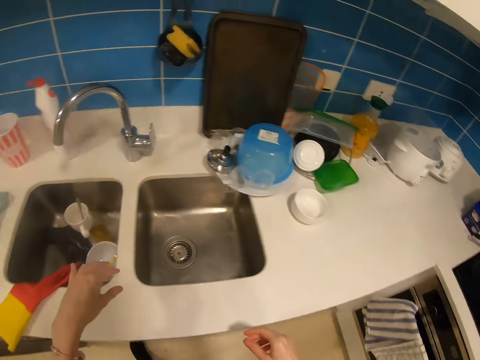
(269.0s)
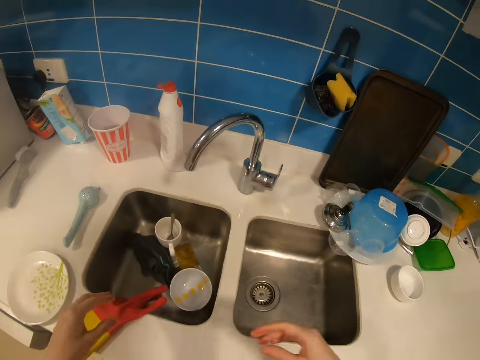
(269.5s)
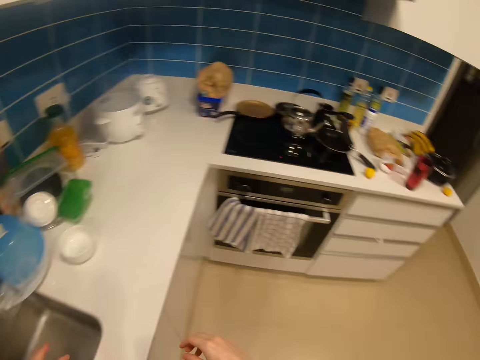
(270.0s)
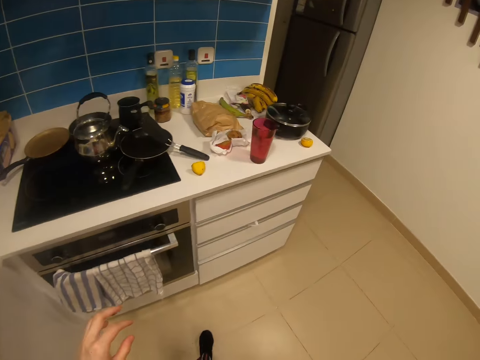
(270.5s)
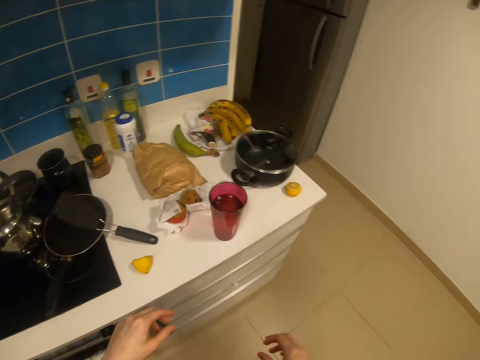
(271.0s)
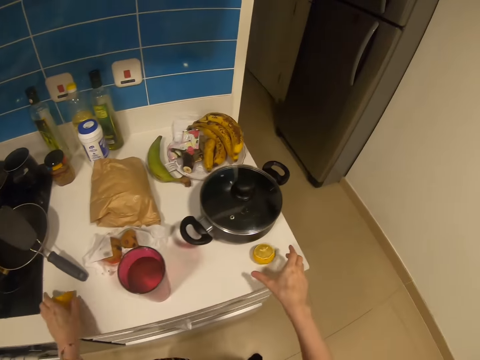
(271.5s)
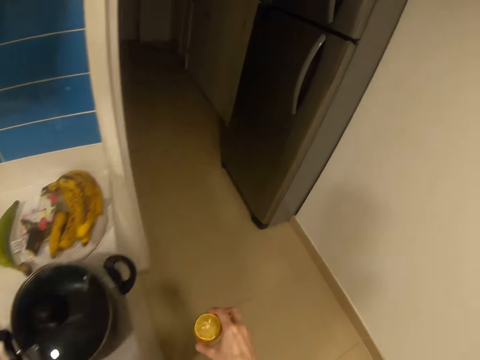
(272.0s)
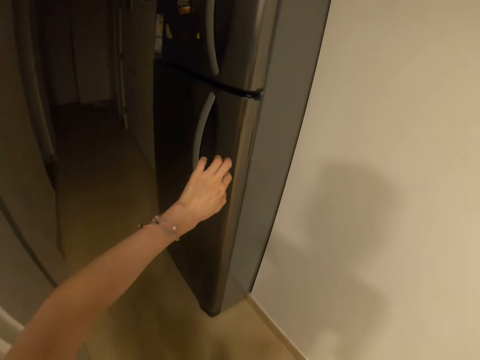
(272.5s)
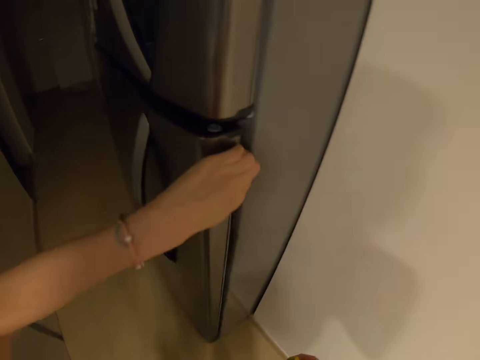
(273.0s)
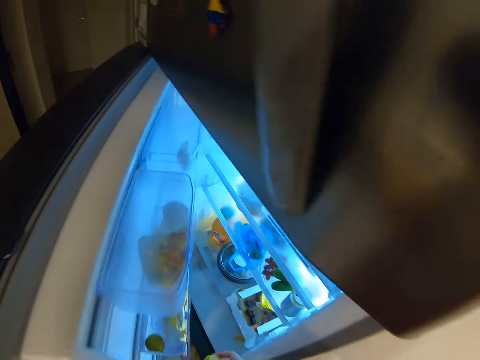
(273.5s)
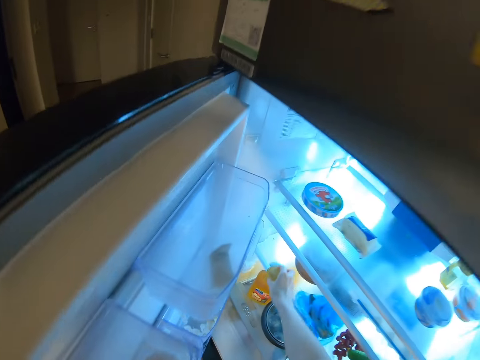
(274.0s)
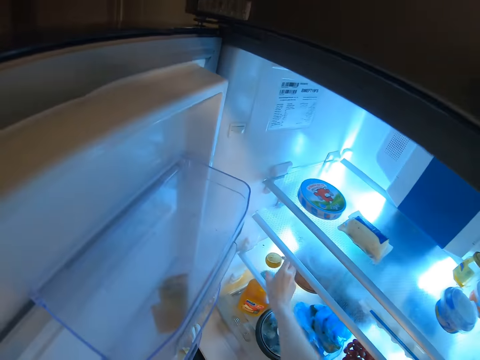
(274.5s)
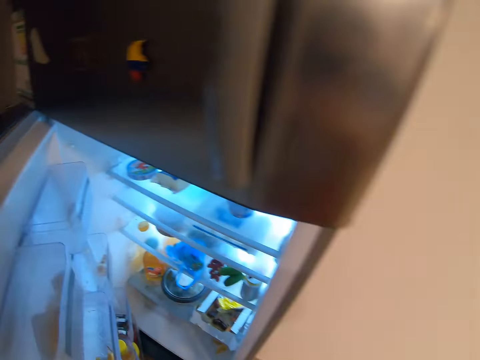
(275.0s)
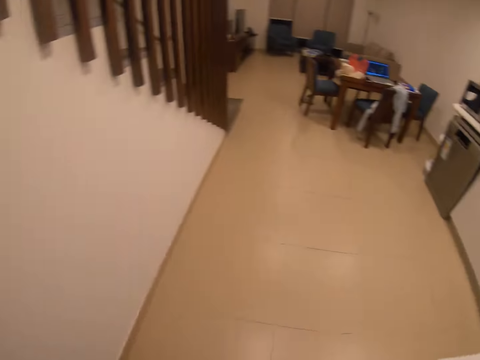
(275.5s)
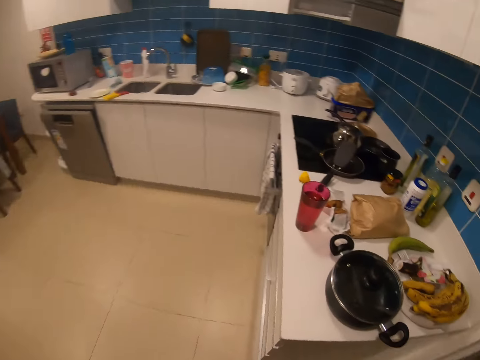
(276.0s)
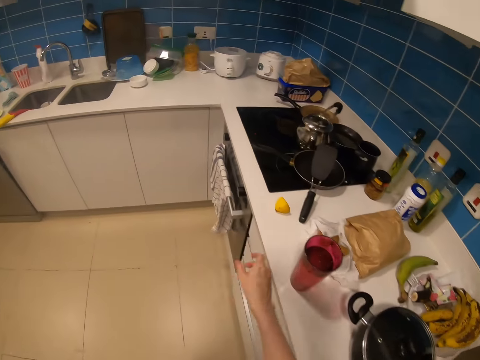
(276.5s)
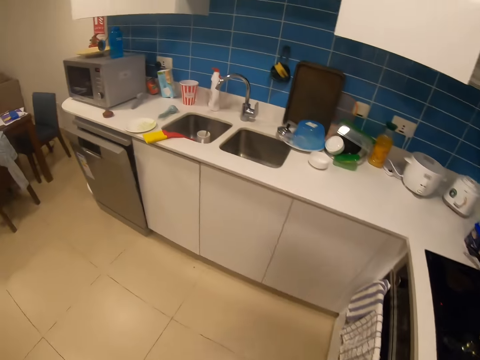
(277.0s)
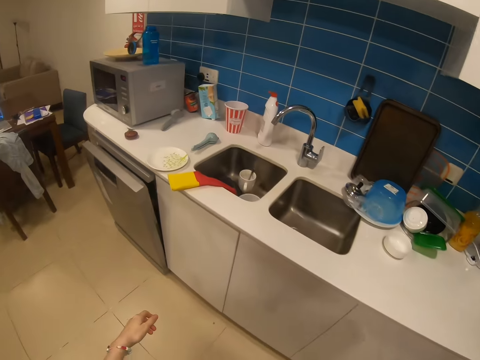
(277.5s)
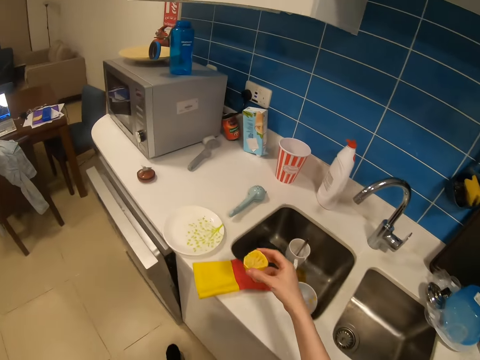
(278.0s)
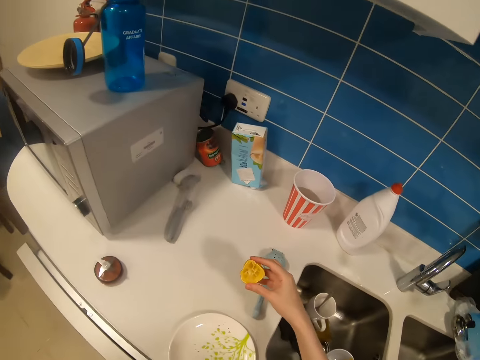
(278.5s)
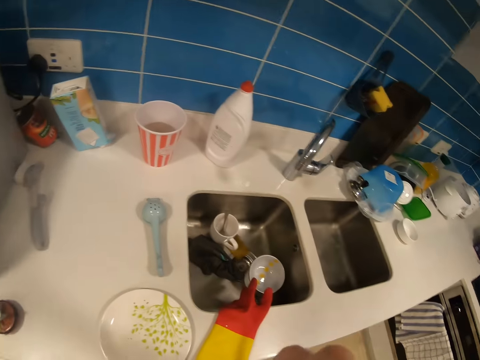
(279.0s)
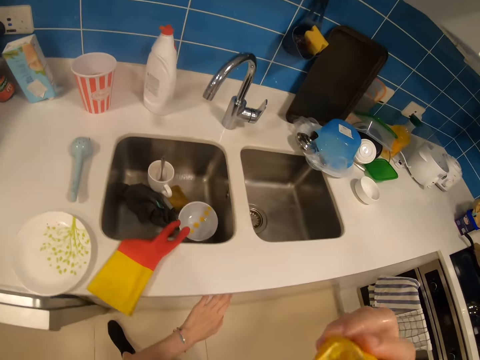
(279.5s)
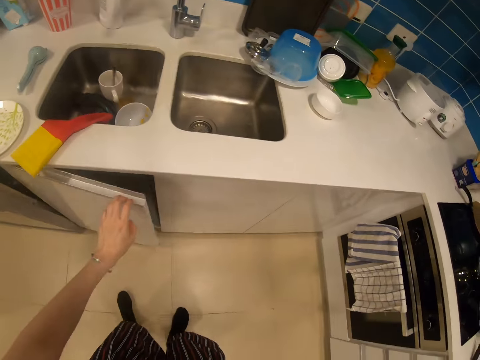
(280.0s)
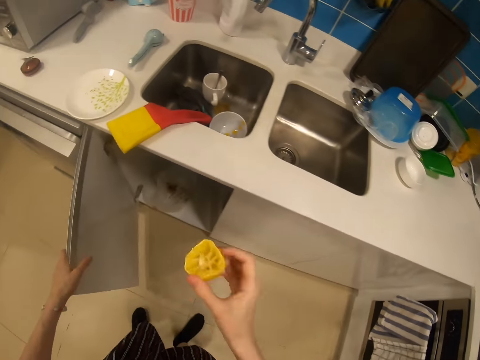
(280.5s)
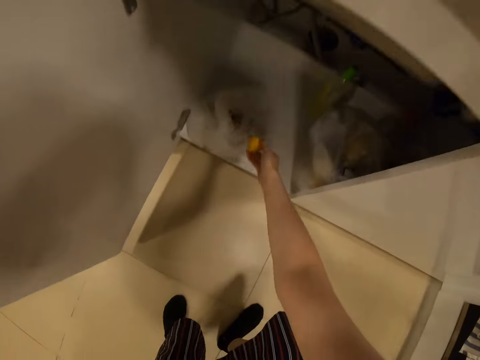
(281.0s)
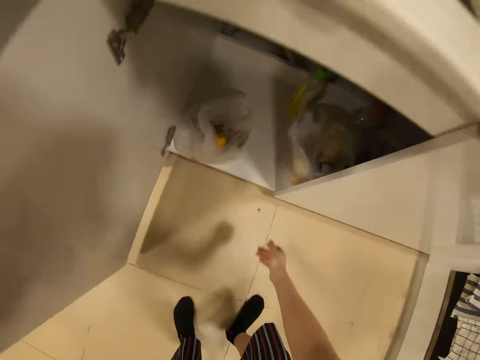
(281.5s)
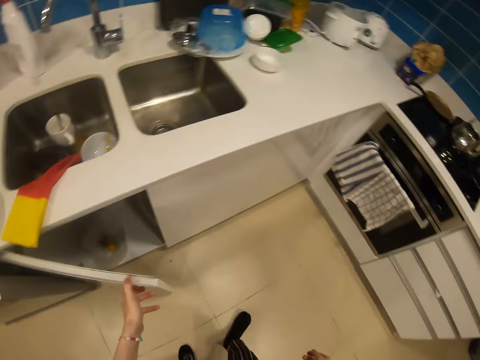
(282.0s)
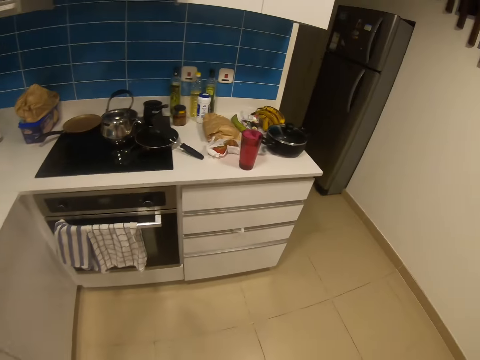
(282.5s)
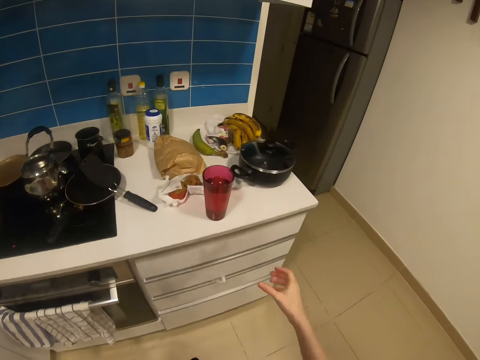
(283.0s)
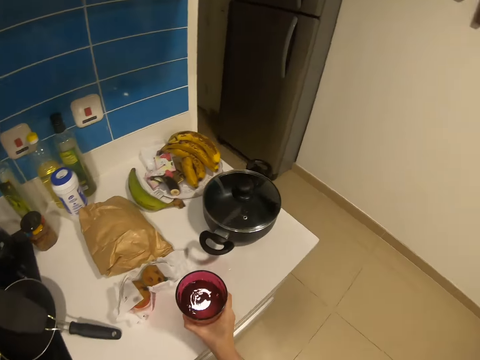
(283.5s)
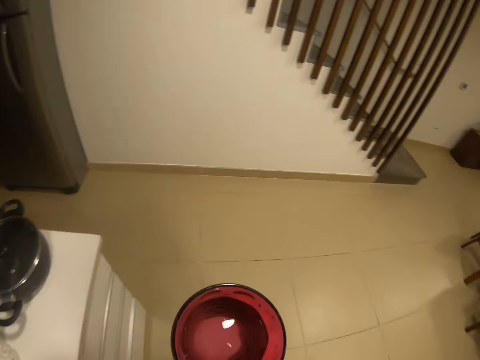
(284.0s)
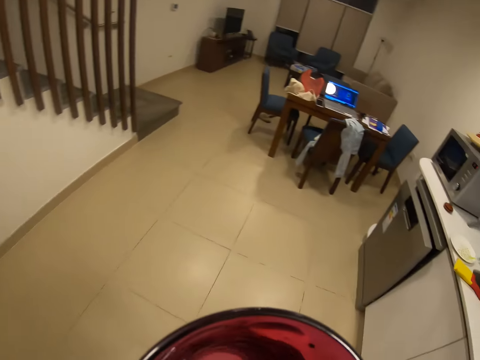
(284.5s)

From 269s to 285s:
The camera wearer walks in the kitchen. They pick up a lime. They open a fridge. They put the lime in the fridge. They close the fridge. They walk in the kitchen. They pick up the squeezed fruit. They walk in the kitchen. They eat the fruit. They open a cabinet. They drop the lime in a bin. They walk in the kitchen. They pick up a cup.

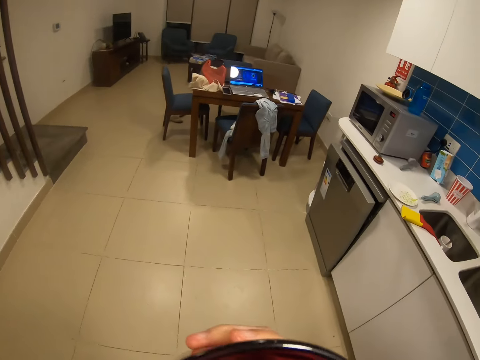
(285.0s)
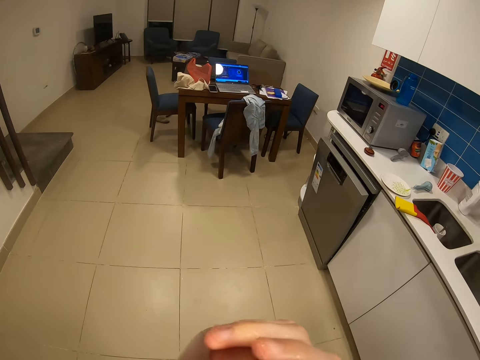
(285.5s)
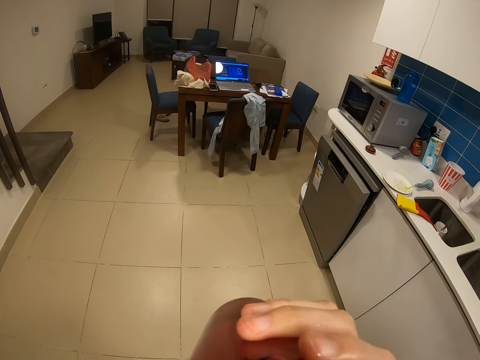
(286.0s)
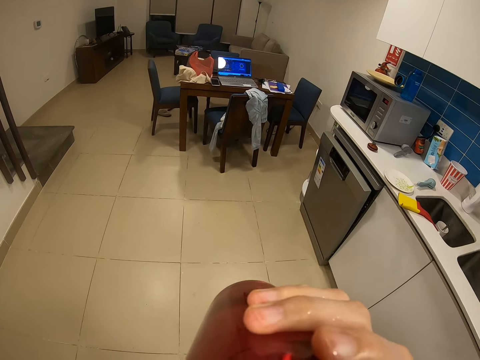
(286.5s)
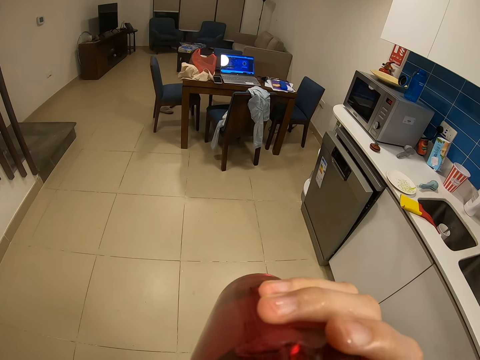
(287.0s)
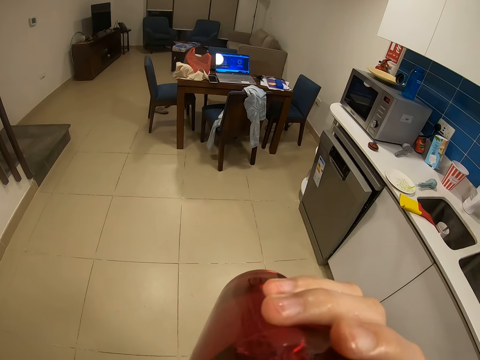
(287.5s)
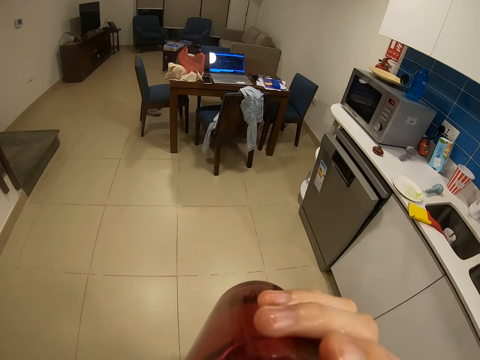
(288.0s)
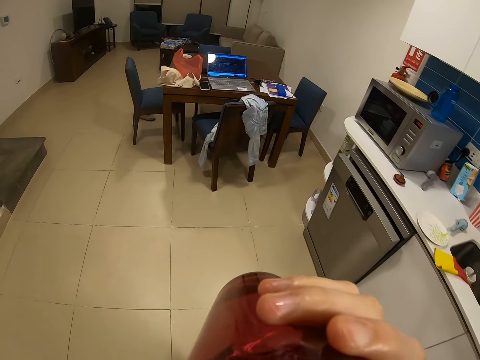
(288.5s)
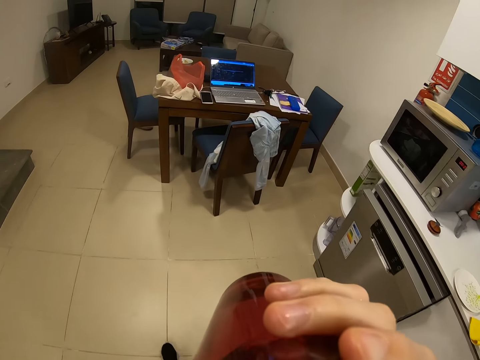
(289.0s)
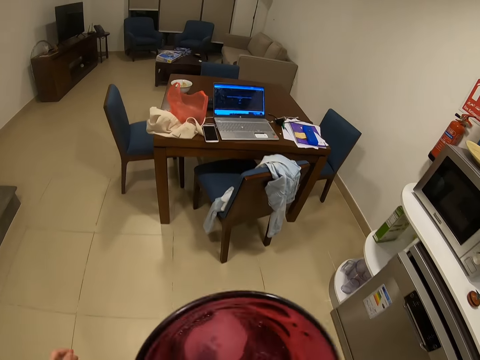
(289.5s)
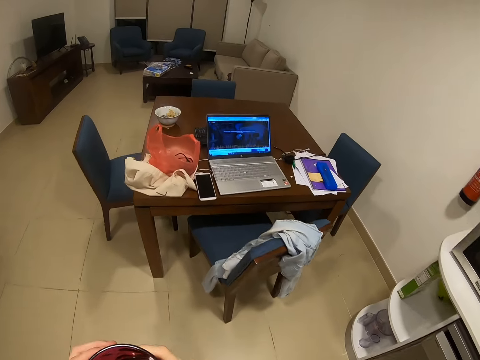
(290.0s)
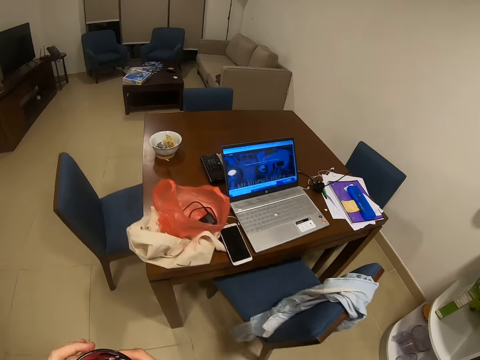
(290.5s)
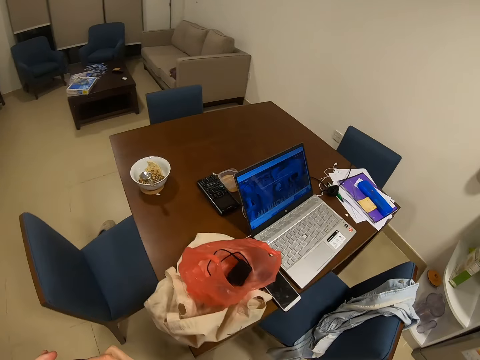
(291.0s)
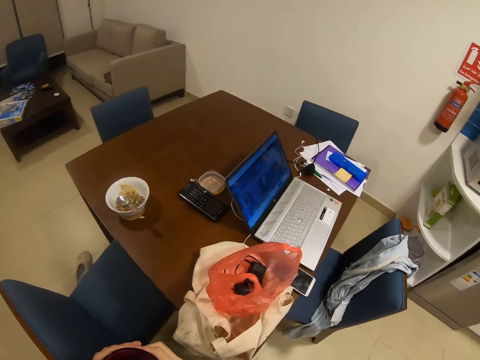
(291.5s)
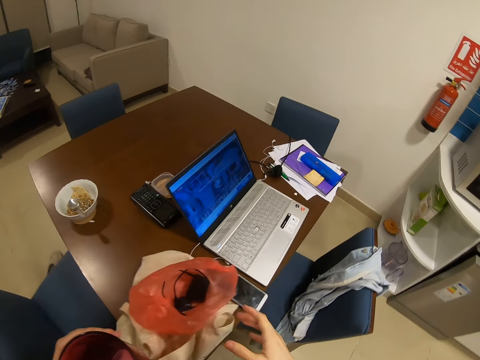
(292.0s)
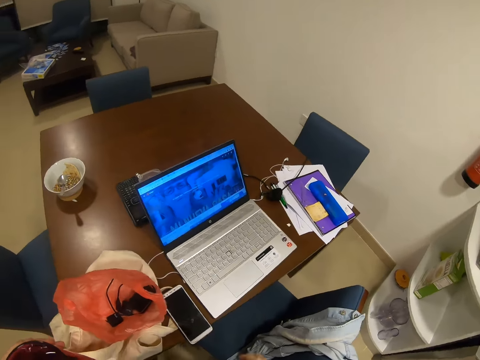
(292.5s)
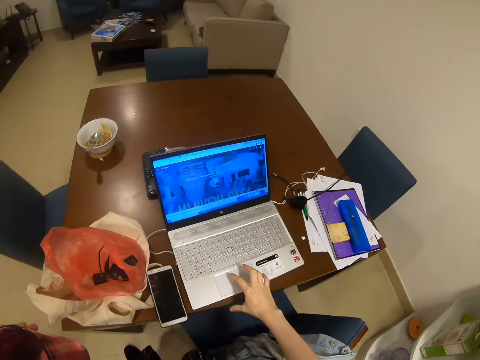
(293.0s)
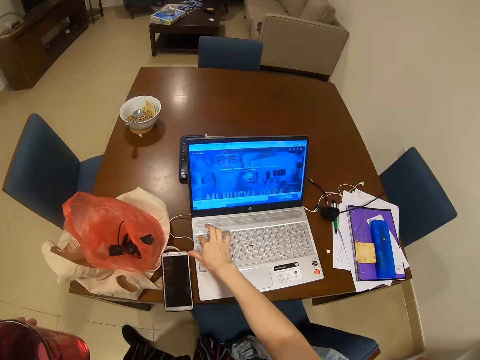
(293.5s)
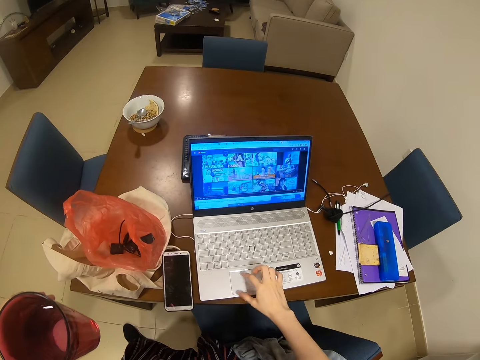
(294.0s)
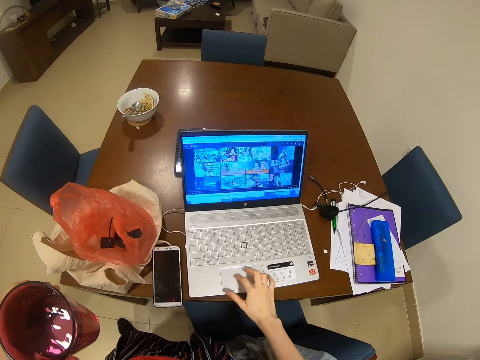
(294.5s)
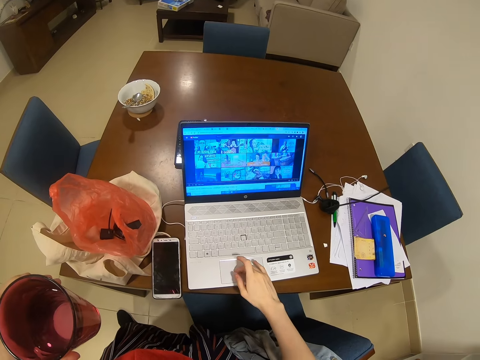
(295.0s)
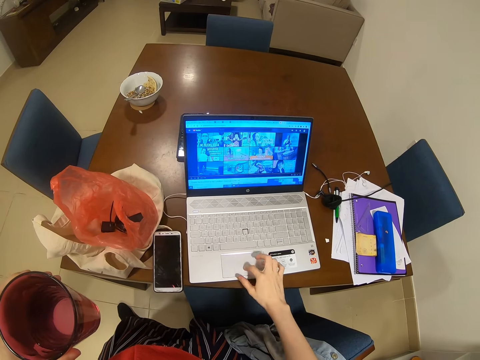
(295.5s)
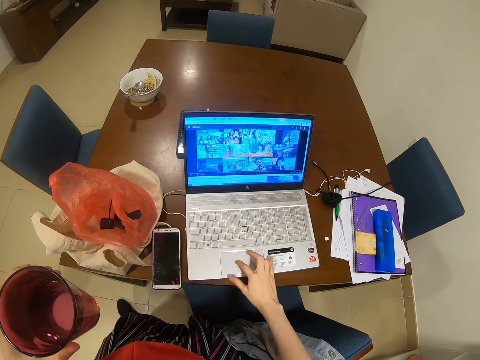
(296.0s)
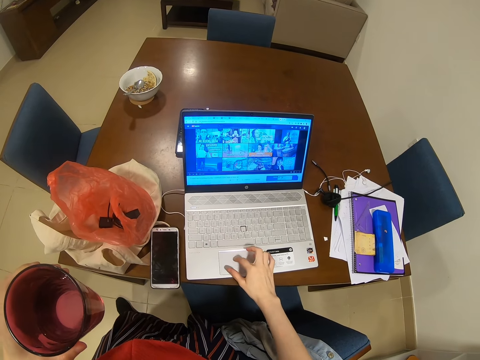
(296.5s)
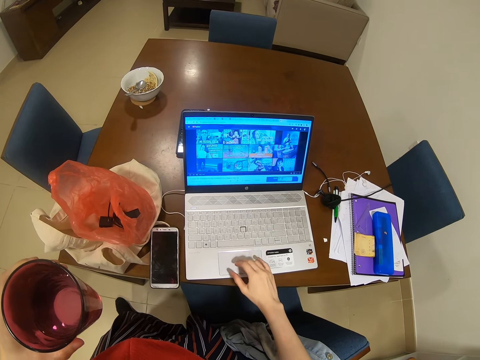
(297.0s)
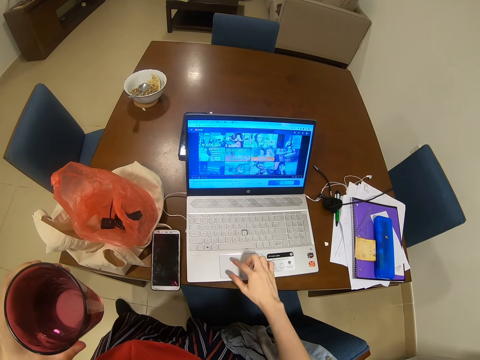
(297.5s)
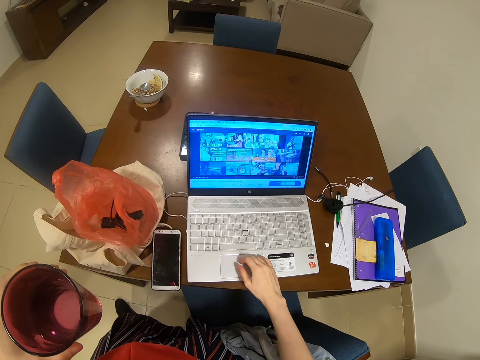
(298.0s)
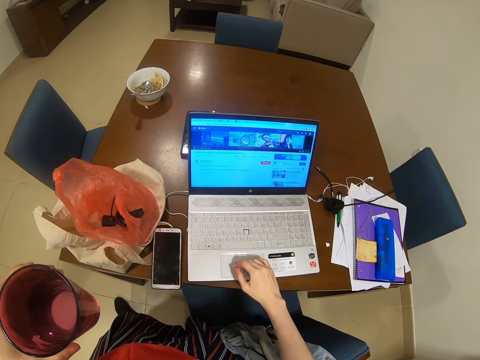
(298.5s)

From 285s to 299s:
The camera wearer drinks water. They look around. They drink water from a glass. They walk in the house. They move a hand down. They walk around. They look around. They touch a laptop. They hold the water cup.
